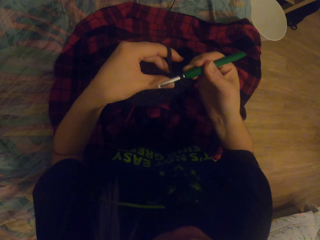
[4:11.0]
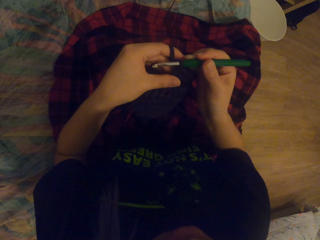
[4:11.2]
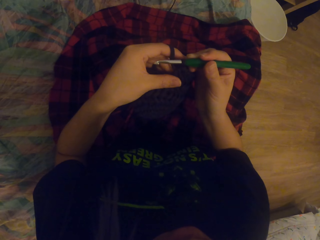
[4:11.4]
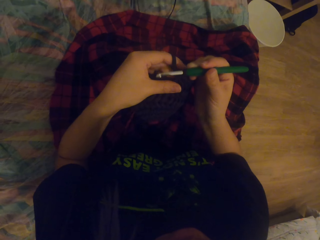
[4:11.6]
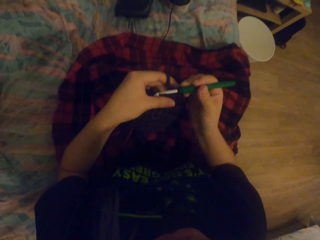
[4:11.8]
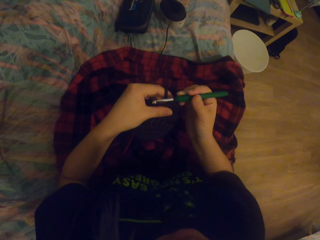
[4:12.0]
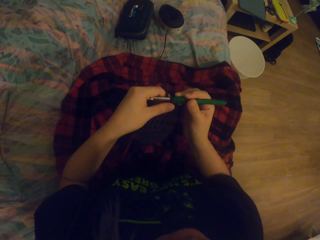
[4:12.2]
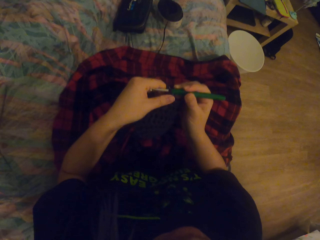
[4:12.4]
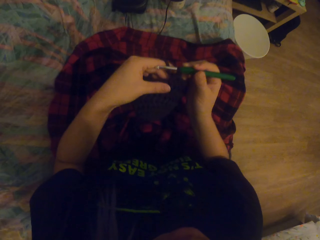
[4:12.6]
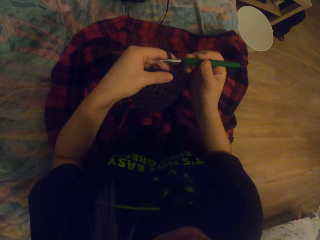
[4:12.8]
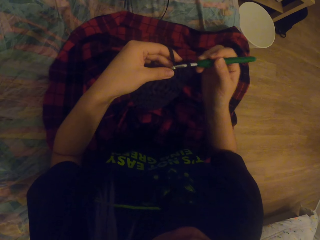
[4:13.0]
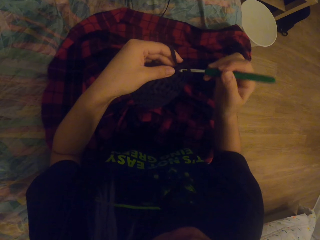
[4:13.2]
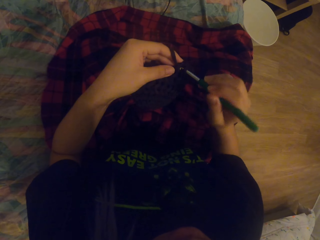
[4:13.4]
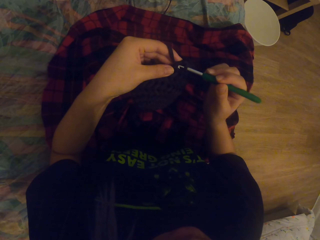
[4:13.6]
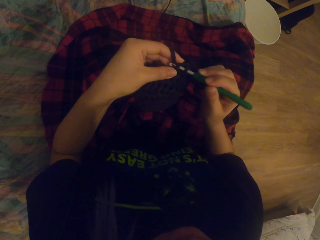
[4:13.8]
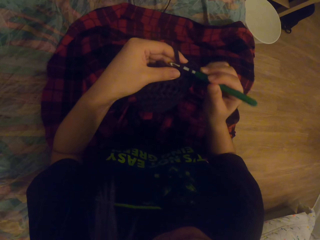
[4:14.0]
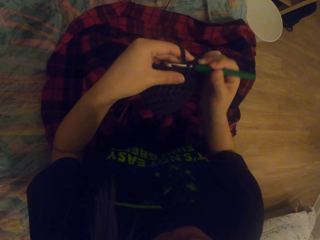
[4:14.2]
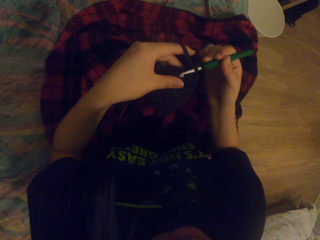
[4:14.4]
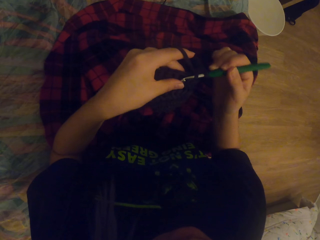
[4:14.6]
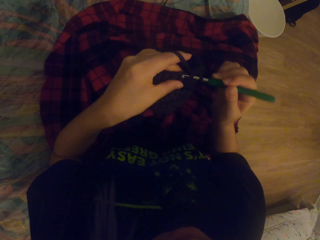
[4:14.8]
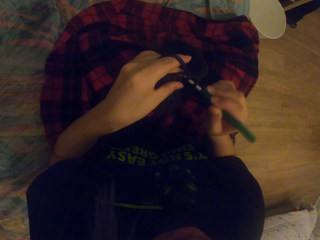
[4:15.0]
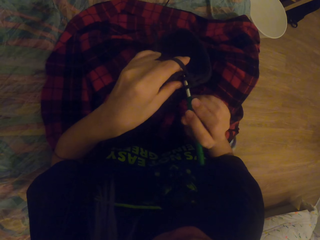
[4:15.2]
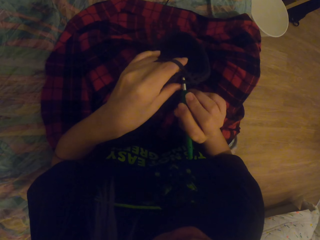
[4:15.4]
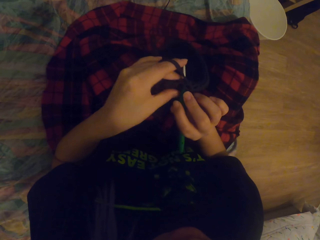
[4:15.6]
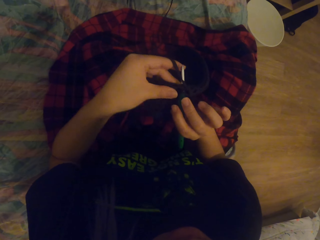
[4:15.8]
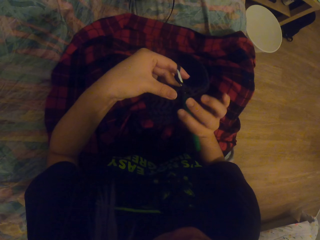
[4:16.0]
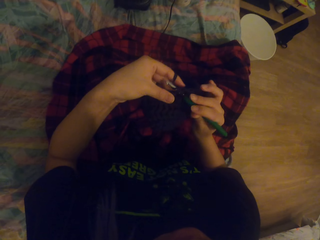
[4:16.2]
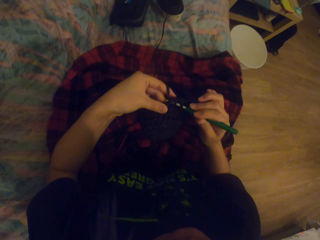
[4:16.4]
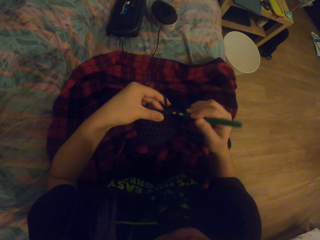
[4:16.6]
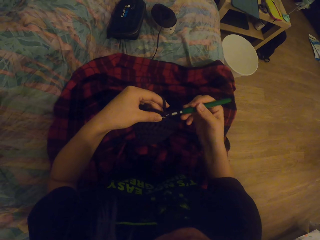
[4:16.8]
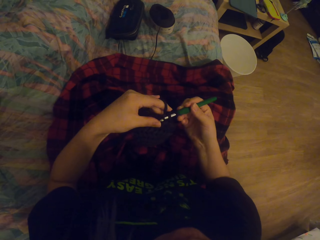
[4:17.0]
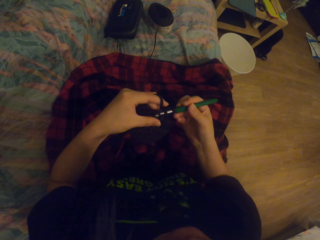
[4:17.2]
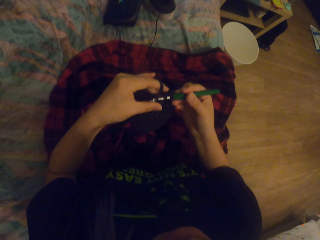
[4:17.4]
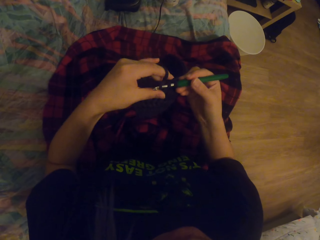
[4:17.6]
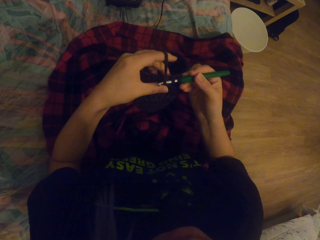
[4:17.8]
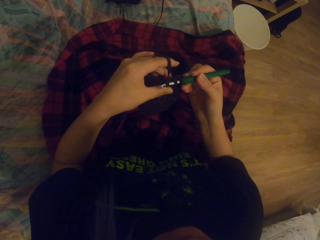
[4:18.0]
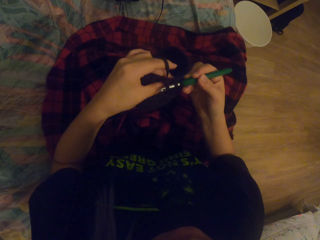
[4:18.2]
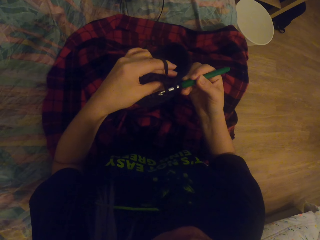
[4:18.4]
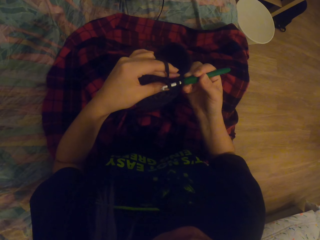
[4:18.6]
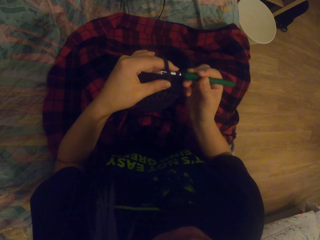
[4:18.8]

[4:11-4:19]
The camera wearer touches the fabric. They knit the fabric with the needle.

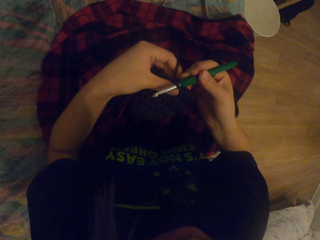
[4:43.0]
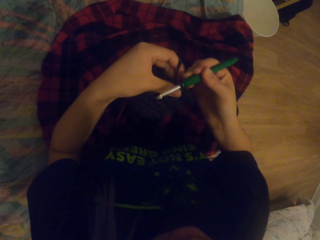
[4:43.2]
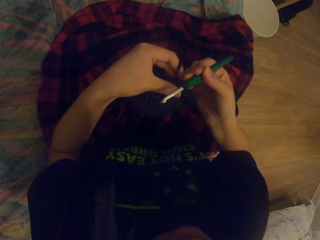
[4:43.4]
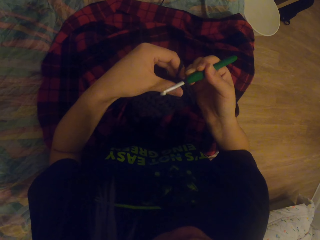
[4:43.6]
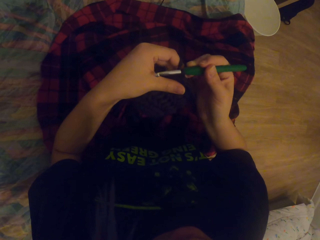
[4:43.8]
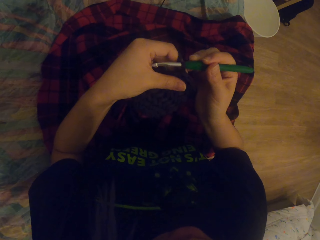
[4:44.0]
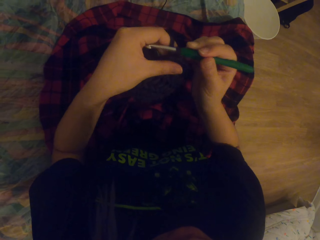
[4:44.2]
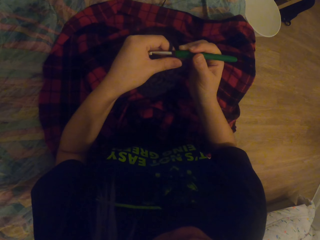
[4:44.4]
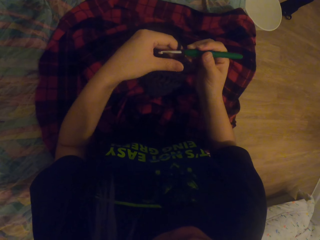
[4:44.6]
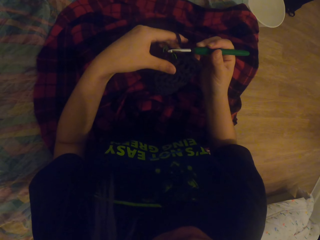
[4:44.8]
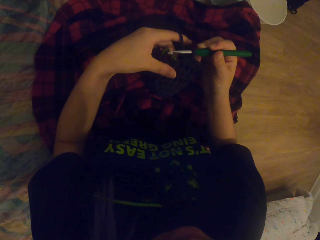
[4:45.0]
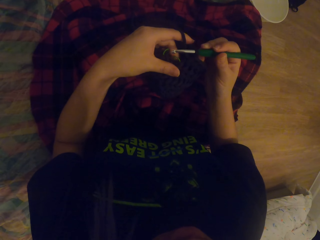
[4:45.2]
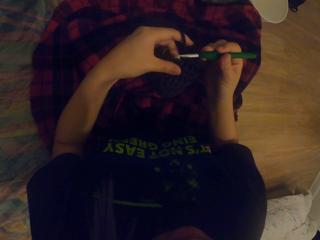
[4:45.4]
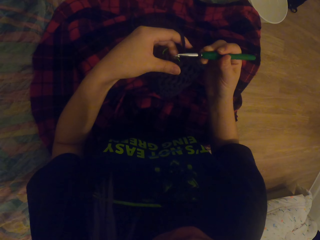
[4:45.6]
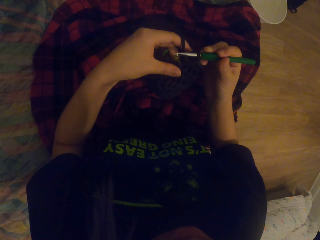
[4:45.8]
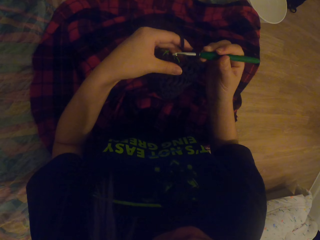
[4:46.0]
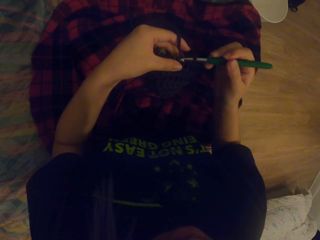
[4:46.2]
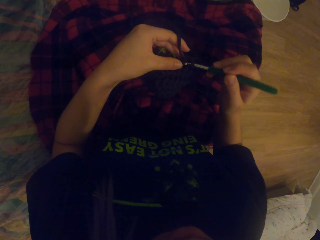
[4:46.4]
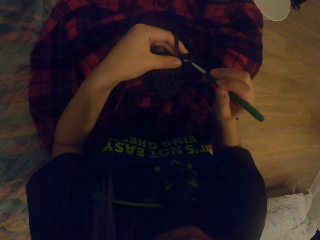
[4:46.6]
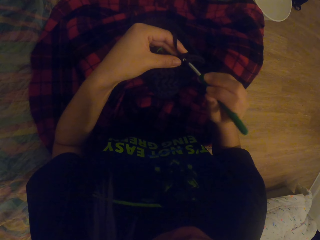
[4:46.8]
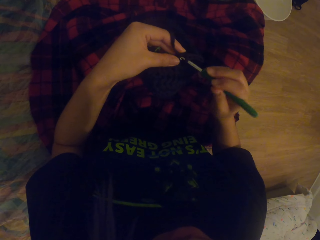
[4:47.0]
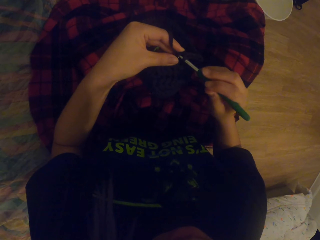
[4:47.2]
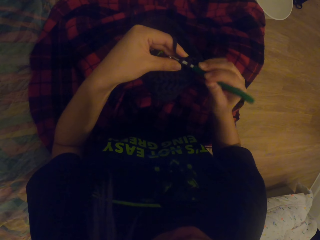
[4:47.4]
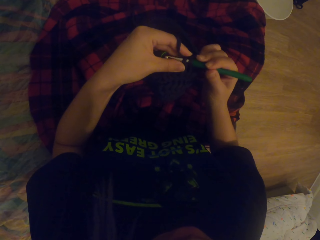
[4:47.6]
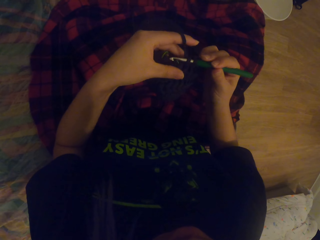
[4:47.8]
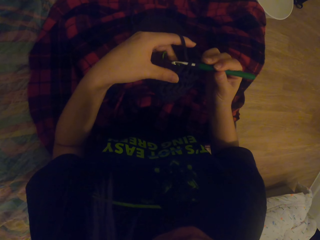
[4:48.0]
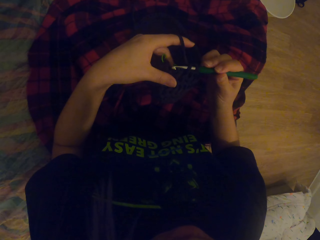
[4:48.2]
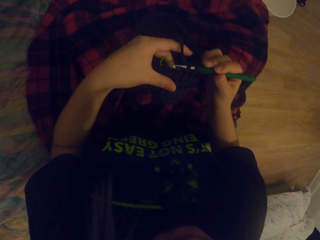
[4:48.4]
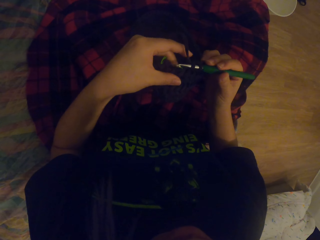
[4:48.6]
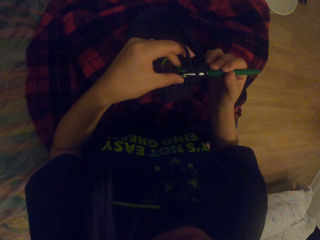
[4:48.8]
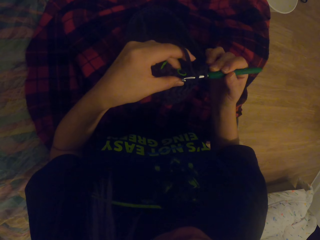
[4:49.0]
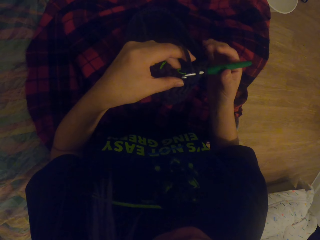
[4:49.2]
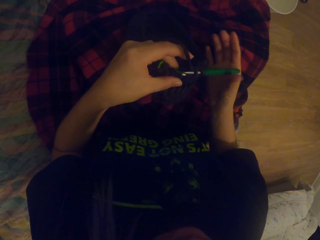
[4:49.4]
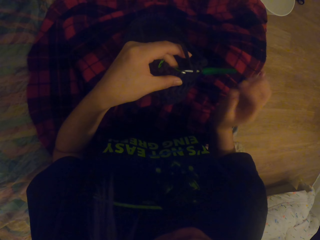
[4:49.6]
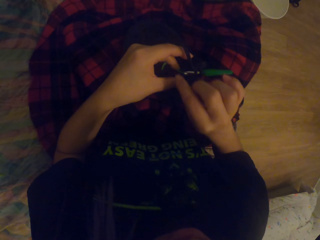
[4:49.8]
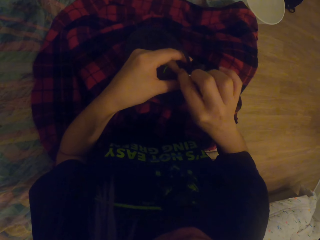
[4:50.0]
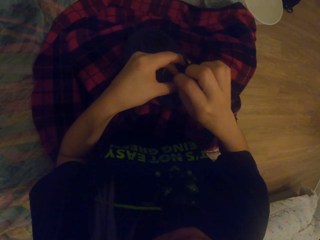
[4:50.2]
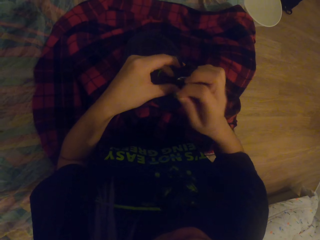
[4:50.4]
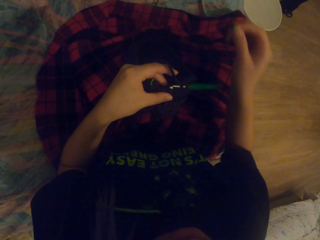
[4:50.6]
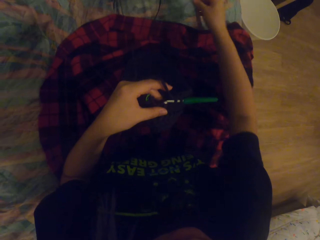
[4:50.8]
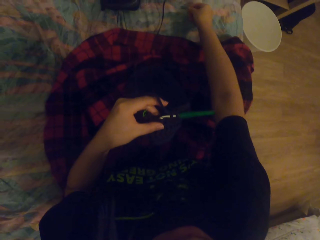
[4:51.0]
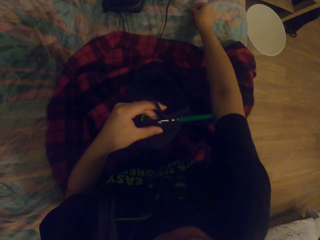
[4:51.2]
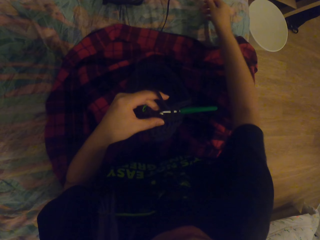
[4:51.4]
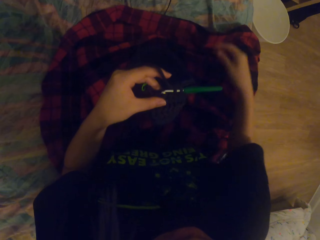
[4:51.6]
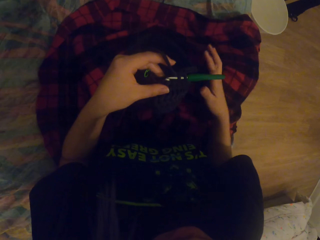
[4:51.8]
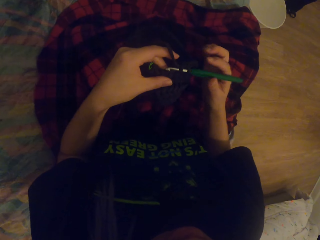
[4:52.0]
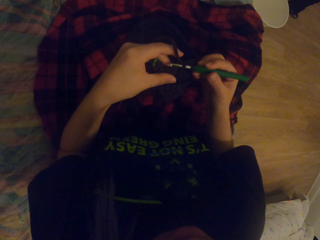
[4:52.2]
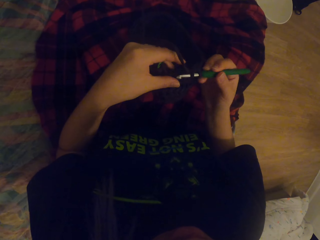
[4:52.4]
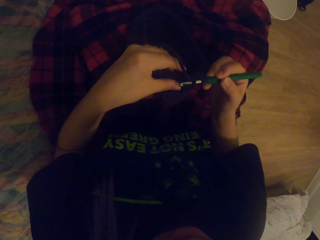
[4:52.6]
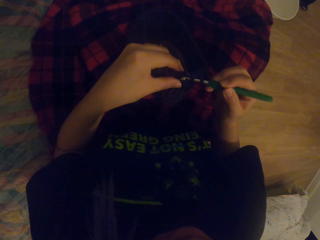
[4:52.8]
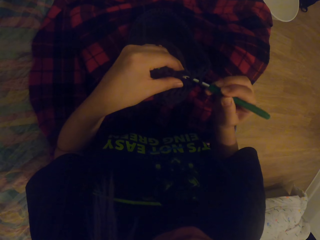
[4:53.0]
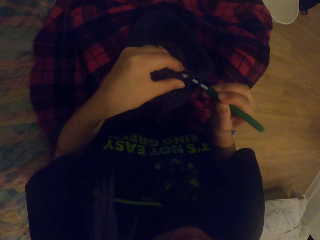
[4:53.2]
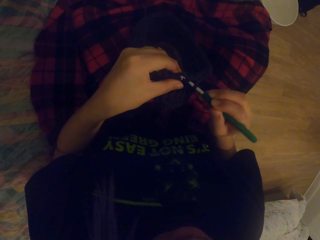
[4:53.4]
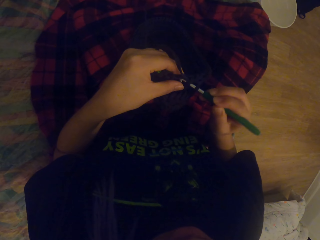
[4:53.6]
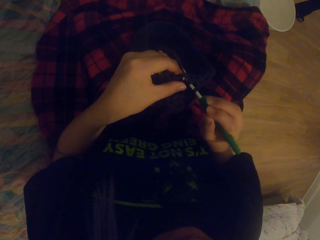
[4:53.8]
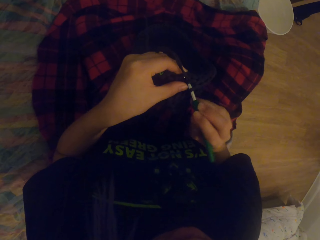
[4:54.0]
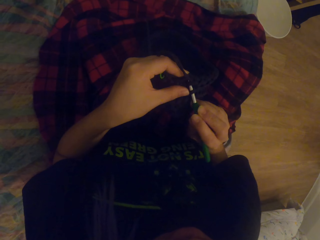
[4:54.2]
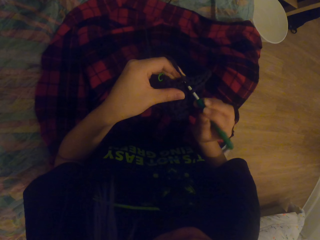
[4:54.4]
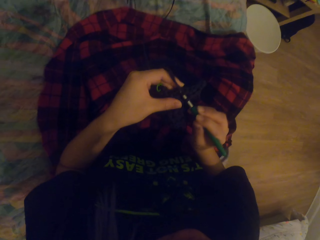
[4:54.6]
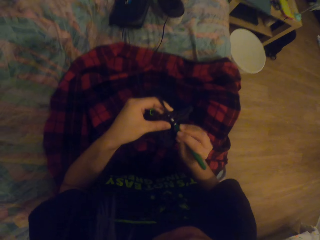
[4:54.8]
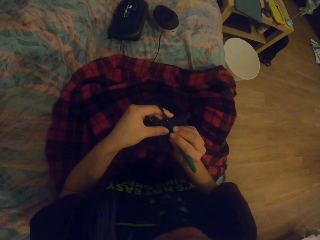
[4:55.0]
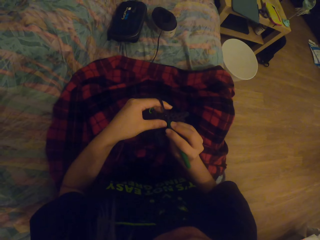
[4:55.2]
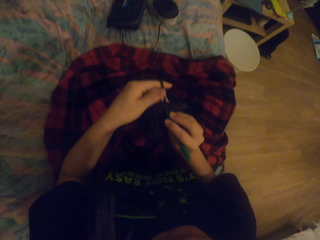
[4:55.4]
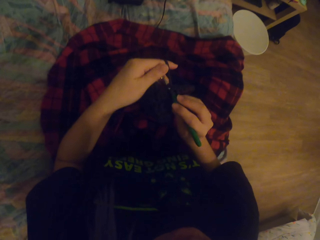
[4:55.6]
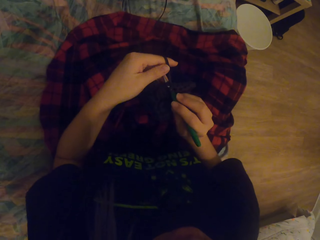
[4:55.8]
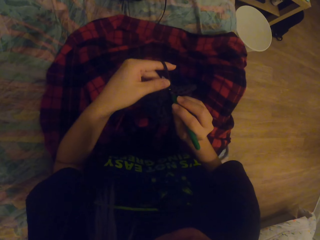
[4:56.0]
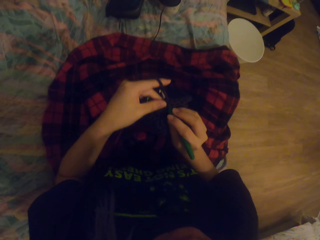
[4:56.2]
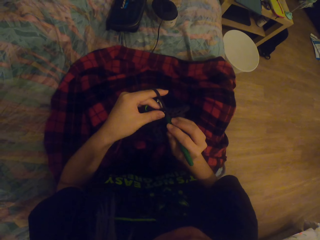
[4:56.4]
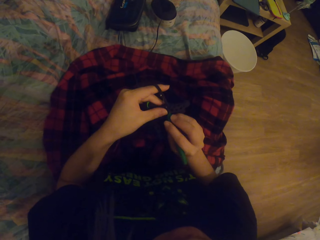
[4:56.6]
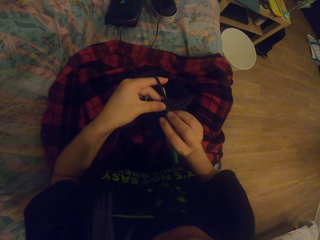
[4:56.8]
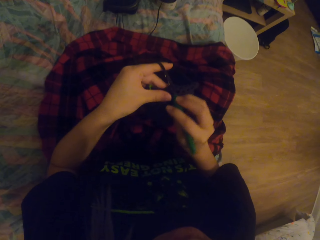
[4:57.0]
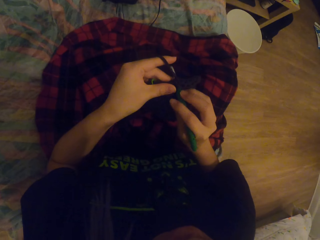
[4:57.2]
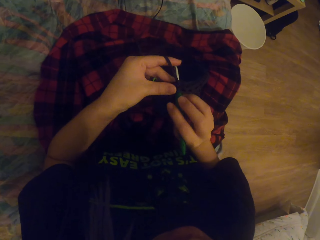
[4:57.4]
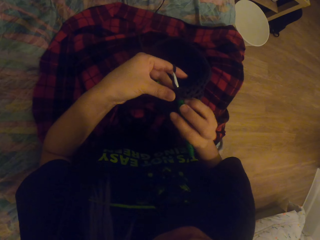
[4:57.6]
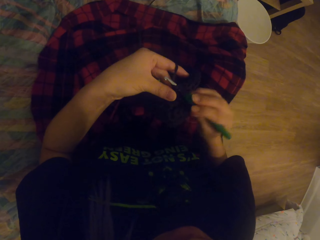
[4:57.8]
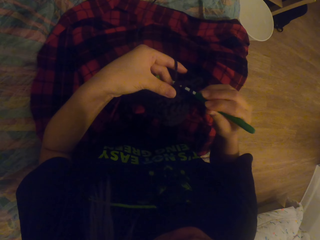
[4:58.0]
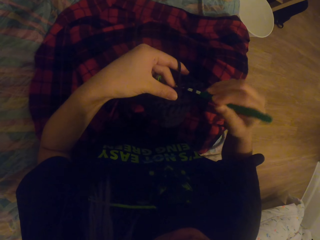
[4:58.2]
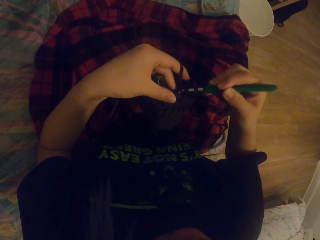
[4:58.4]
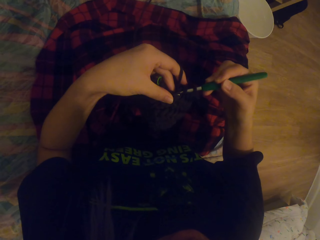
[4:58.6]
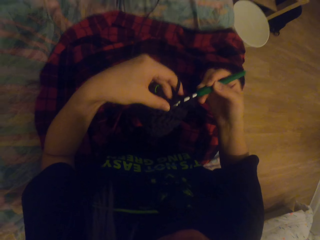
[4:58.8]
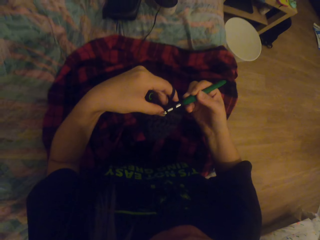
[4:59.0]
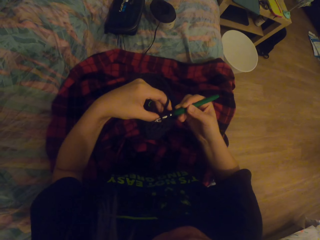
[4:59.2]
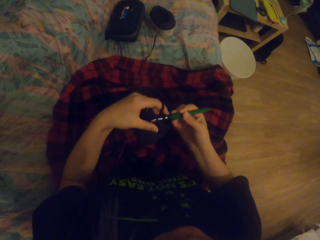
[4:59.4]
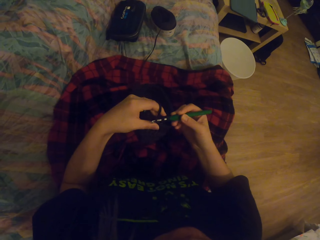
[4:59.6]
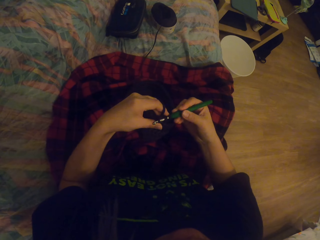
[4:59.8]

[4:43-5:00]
The camera wearer moves the fabric. They move the needle. They knit the fabric with the needle. They remove something from the fabric. They put something on the bed. They touch the needle. They knit the fabric with the needle.
